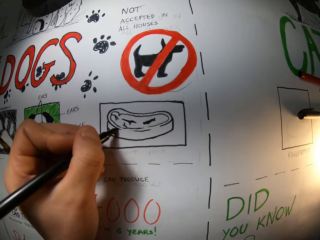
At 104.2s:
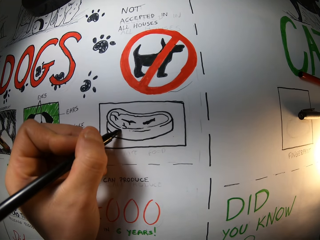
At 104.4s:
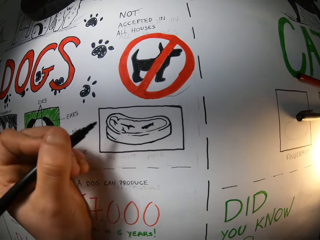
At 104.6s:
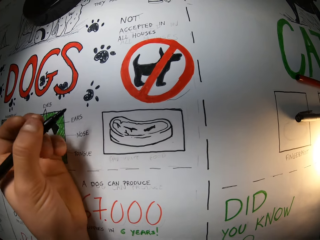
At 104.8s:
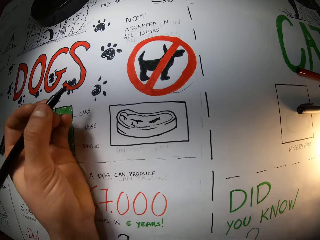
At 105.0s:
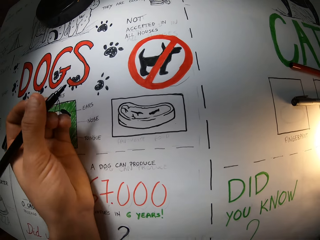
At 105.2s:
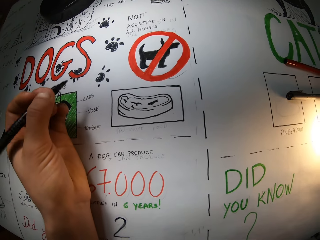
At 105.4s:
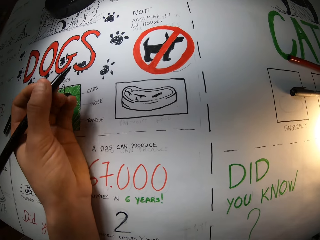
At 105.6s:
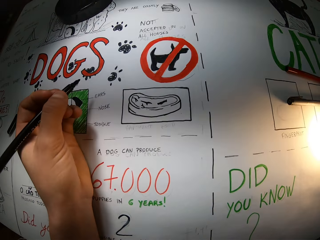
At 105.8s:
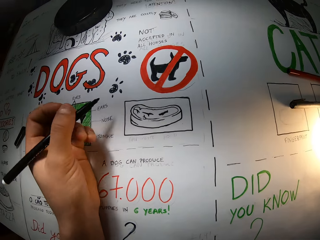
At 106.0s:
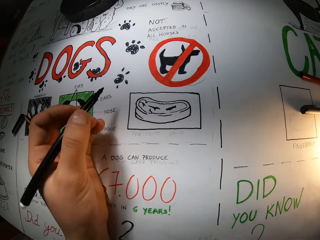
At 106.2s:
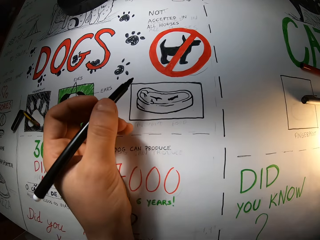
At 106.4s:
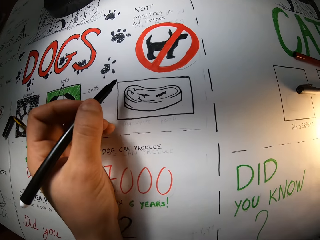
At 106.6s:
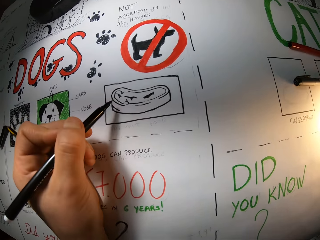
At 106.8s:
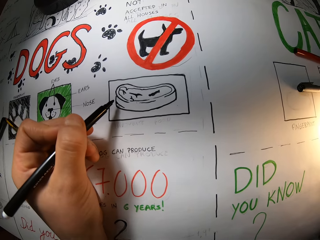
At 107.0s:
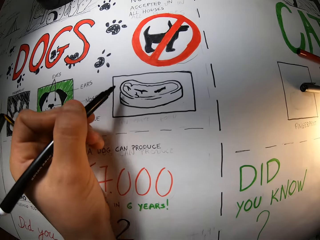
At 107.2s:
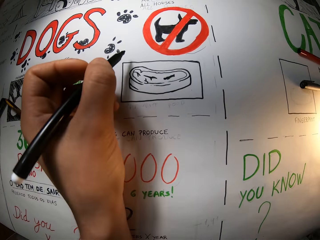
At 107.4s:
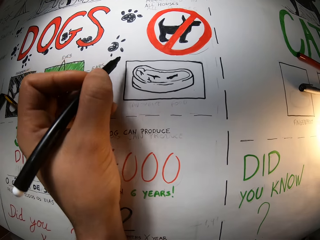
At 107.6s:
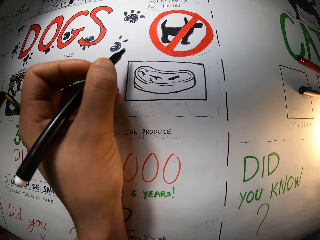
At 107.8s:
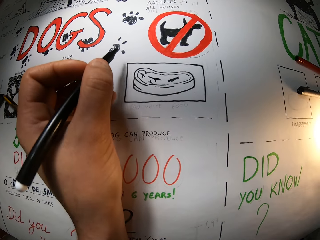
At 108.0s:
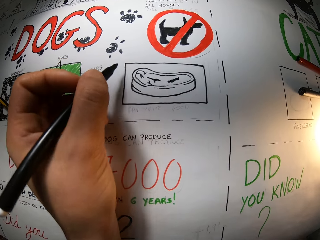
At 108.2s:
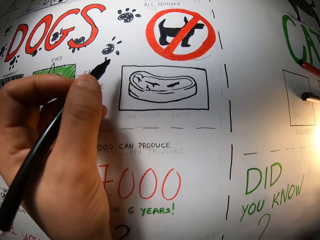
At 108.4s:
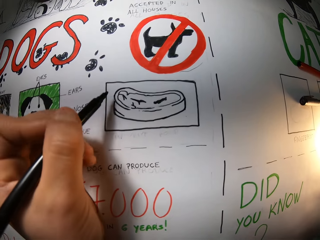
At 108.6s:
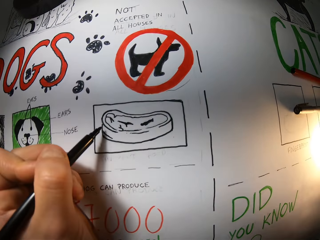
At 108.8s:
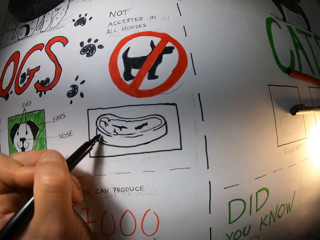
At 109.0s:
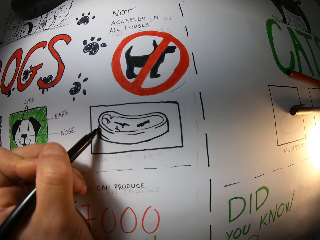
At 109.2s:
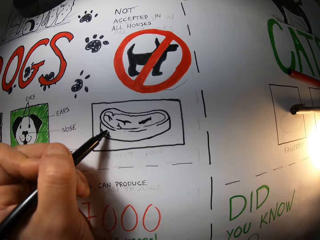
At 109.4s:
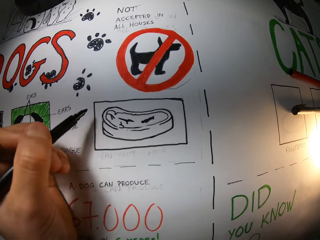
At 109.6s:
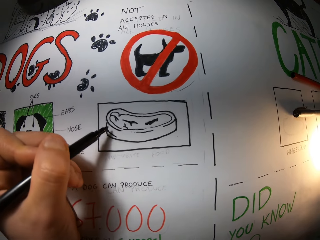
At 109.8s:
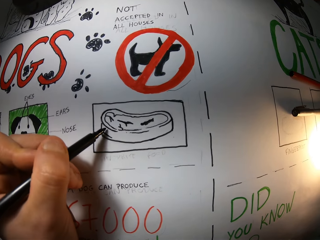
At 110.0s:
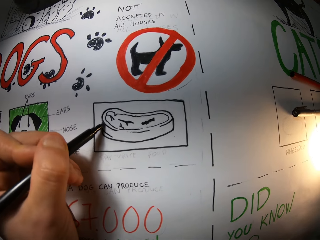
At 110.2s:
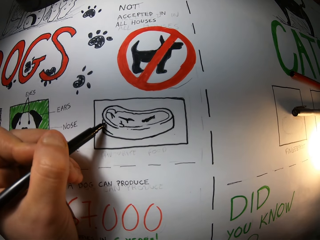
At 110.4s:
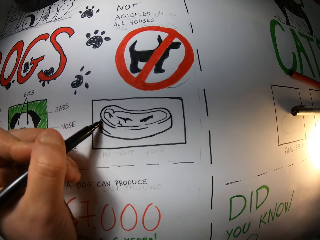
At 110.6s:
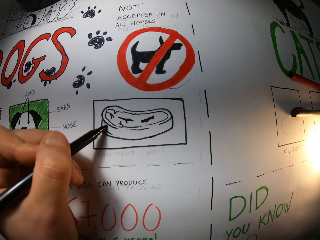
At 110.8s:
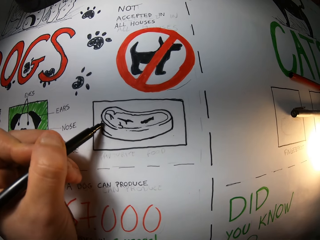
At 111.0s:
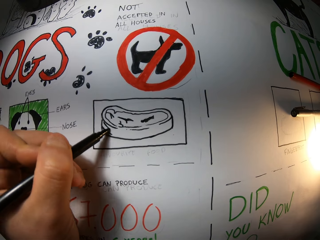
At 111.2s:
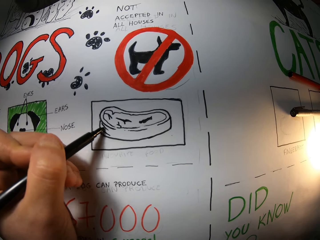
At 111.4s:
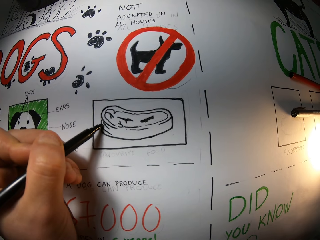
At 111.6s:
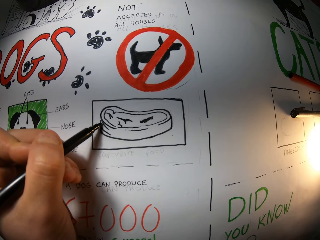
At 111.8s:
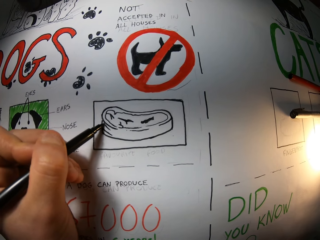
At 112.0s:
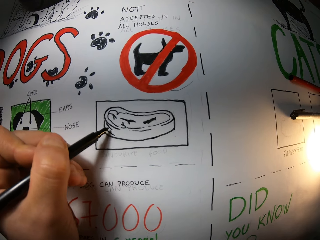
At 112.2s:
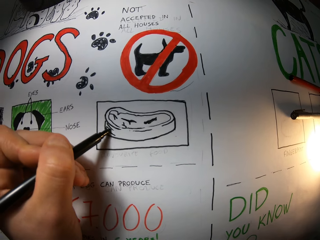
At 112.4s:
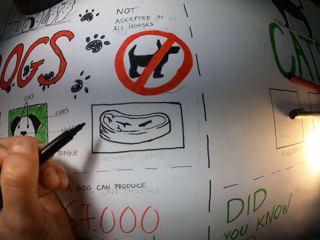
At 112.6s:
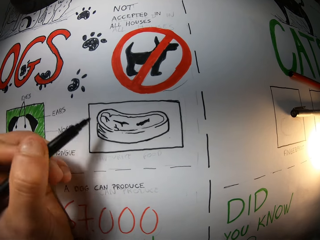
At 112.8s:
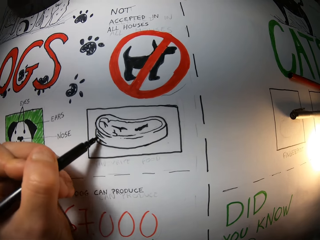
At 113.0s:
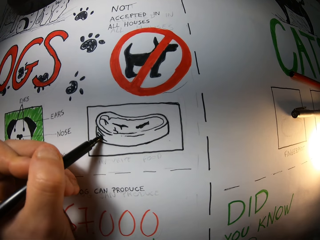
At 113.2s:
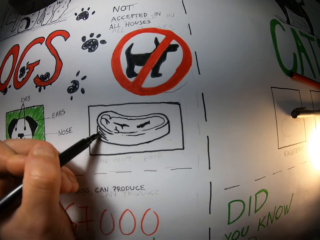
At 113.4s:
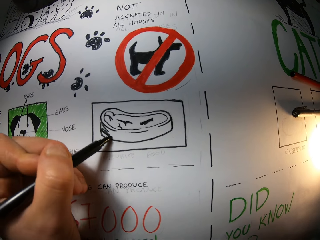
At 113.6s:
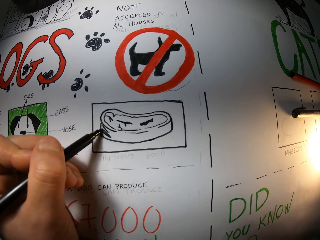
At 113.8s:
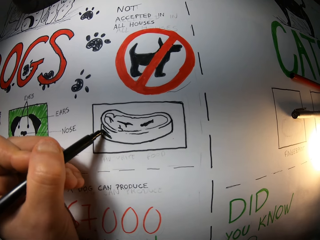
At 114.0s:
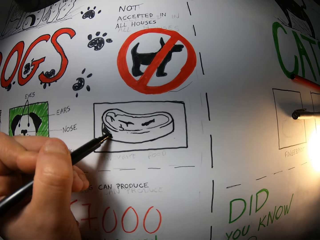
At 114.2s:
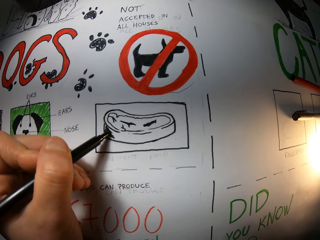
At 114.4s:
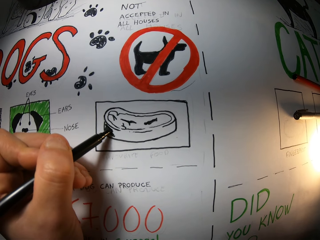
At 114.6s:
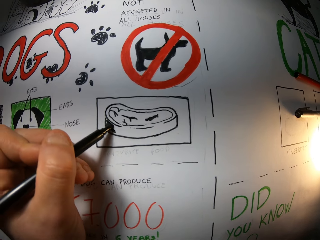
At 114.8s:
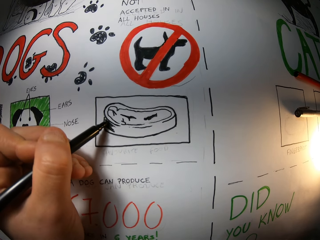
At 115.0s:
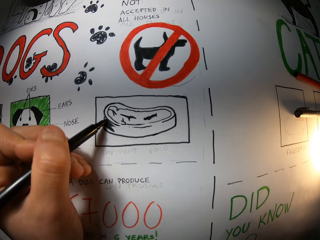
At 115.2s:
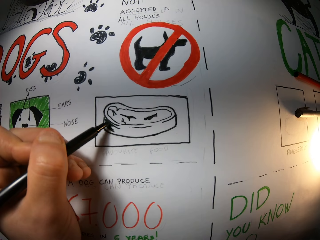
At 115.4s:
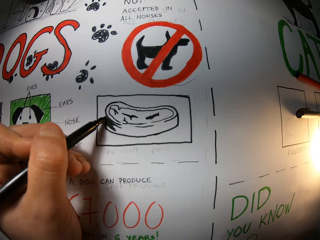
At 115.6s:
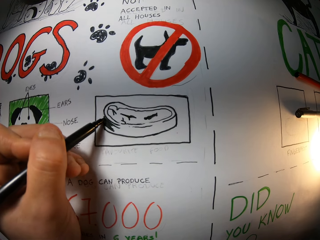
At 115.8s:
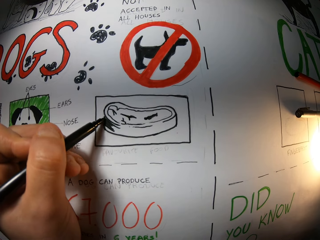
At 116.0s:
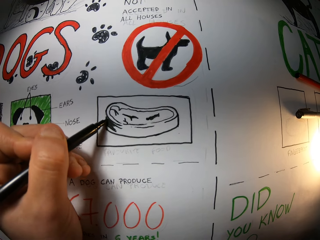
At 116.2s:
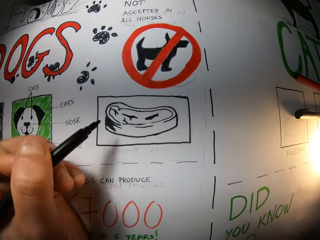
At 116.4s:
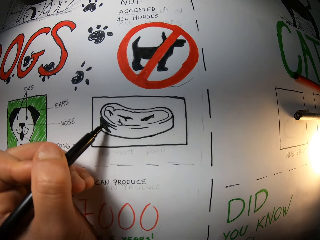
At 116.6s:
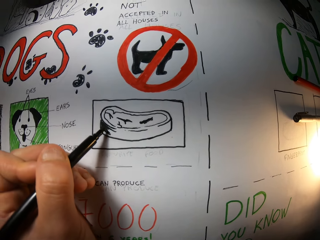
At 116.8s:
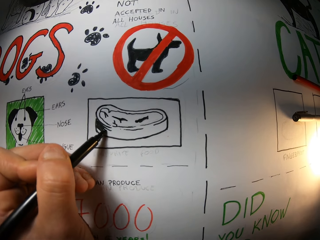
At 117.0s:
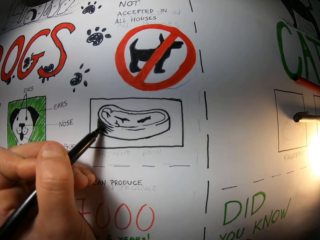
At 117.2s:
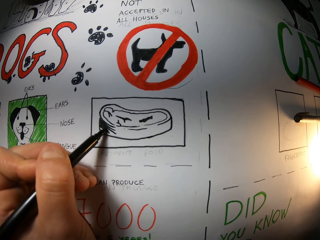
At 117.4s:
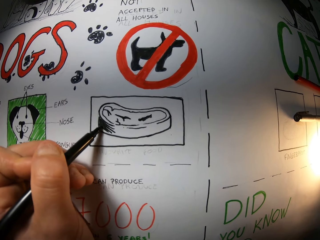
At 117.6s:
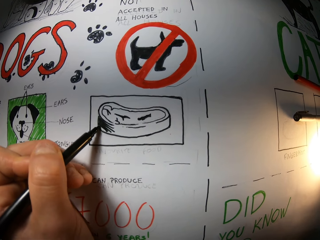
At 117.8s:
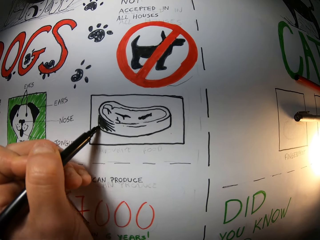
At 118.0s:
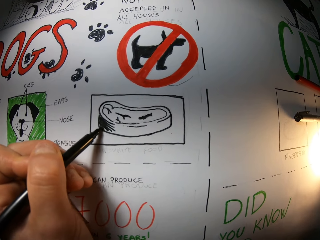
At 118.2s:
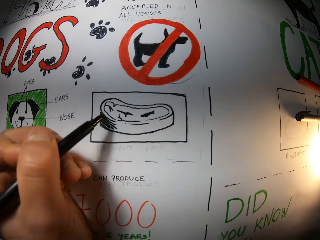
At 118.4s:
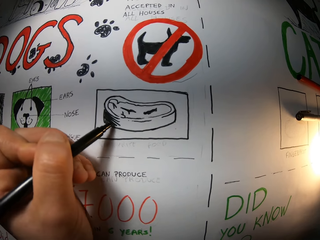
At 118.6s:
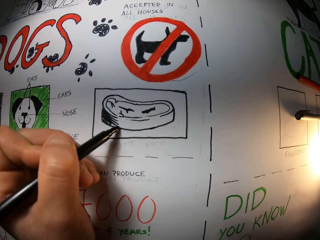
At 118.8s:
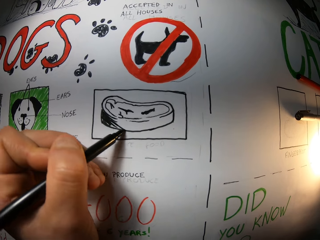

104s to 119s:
The camera wearer draws on a paper. They move the pen away from the drawing. They draw on the paper. They shade the drawing.

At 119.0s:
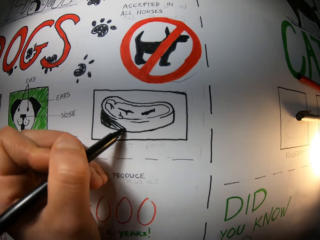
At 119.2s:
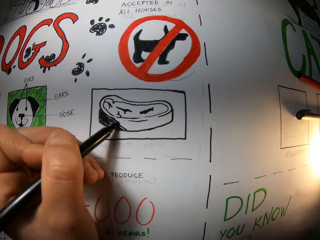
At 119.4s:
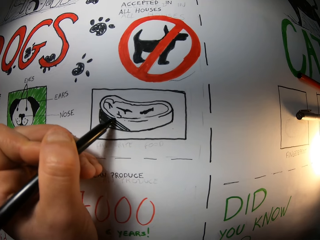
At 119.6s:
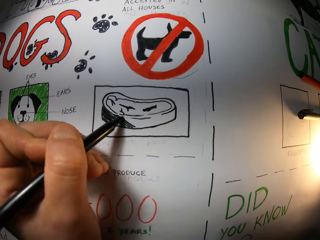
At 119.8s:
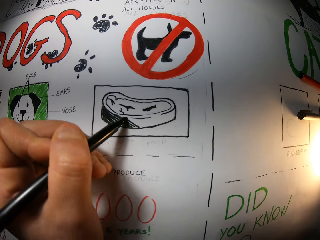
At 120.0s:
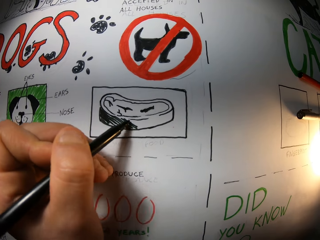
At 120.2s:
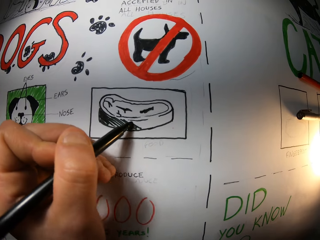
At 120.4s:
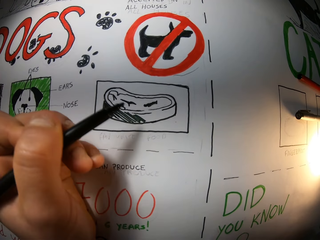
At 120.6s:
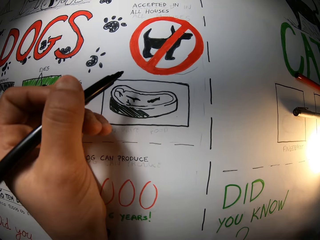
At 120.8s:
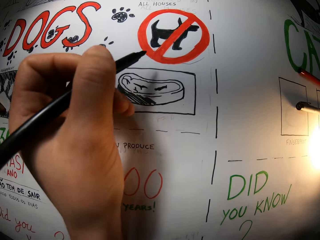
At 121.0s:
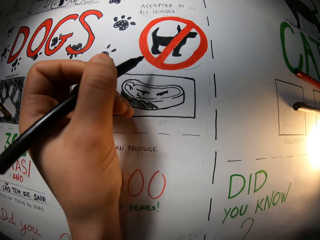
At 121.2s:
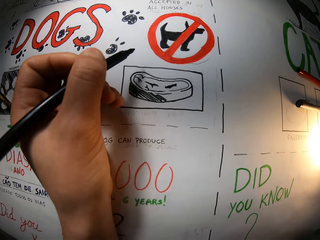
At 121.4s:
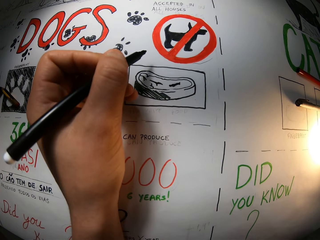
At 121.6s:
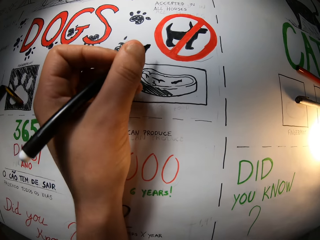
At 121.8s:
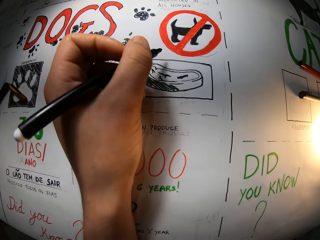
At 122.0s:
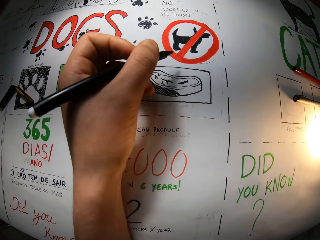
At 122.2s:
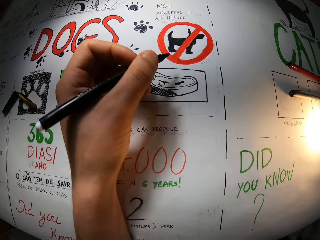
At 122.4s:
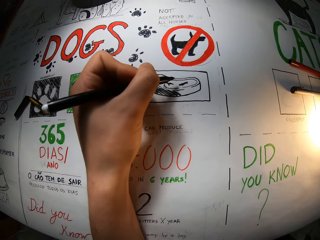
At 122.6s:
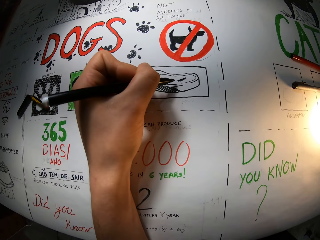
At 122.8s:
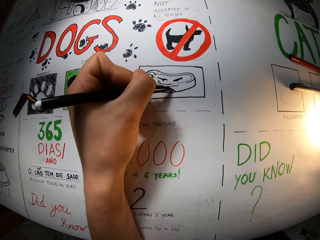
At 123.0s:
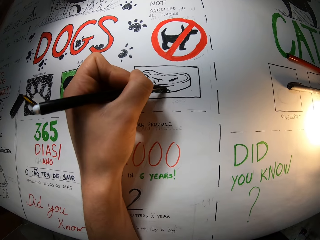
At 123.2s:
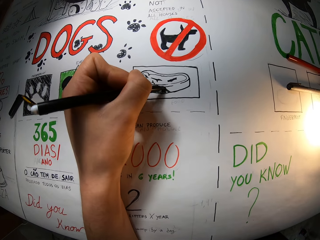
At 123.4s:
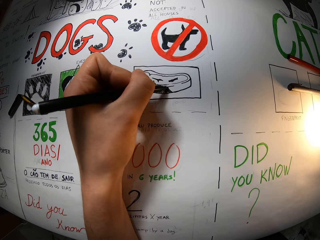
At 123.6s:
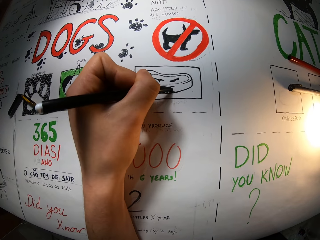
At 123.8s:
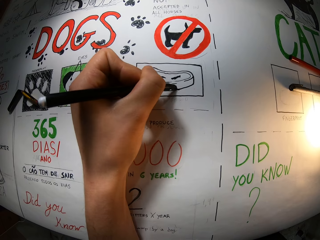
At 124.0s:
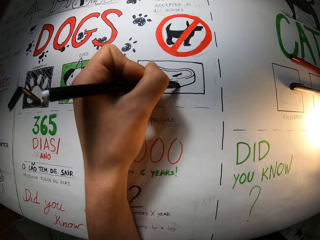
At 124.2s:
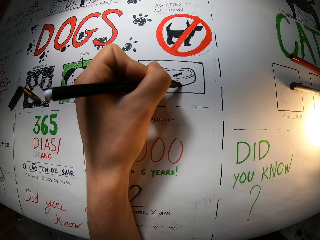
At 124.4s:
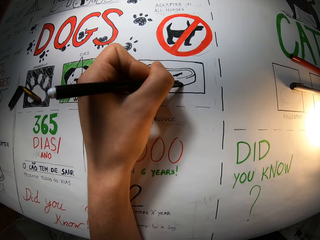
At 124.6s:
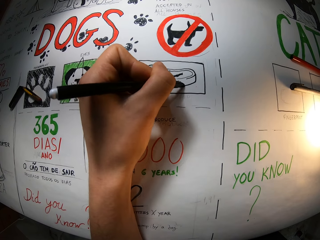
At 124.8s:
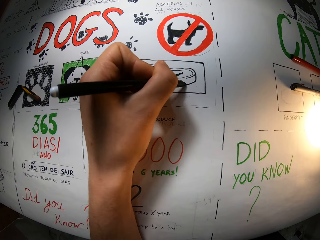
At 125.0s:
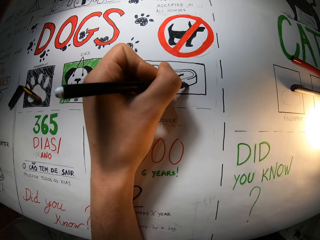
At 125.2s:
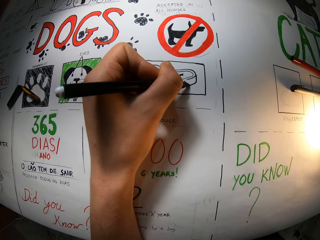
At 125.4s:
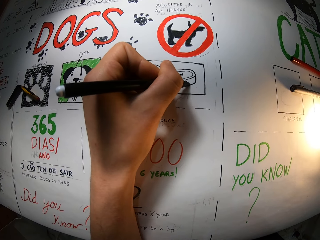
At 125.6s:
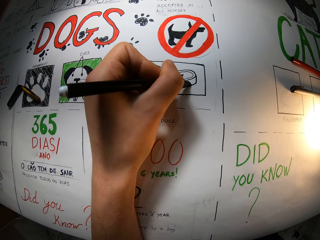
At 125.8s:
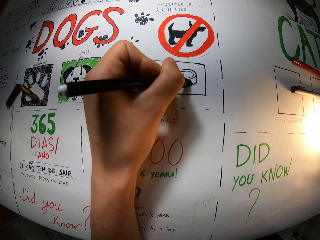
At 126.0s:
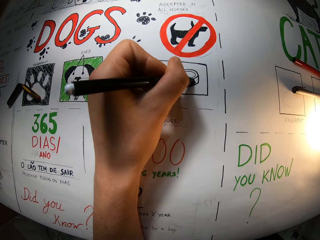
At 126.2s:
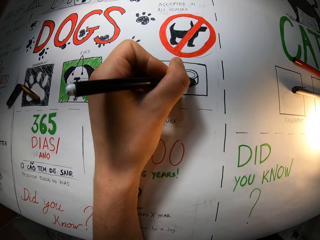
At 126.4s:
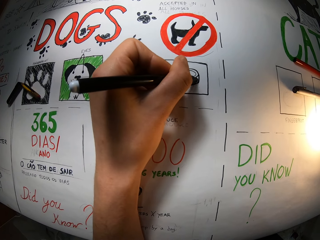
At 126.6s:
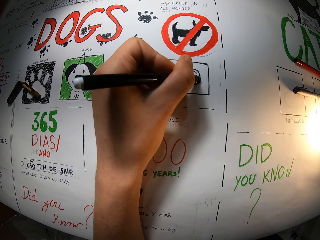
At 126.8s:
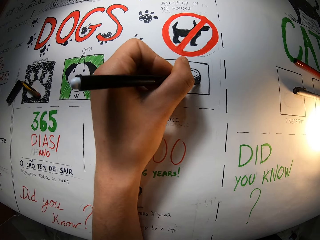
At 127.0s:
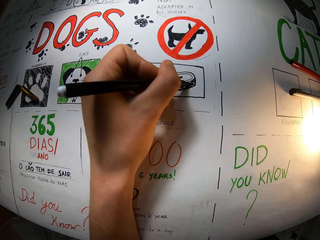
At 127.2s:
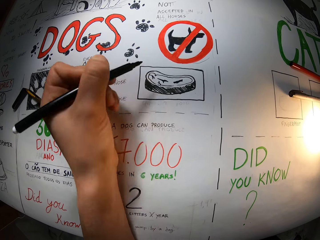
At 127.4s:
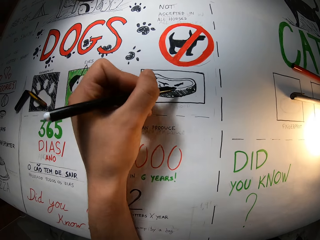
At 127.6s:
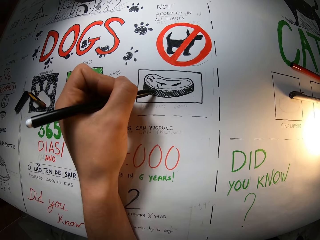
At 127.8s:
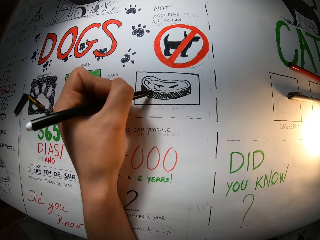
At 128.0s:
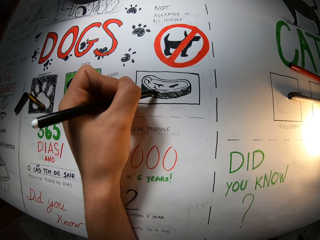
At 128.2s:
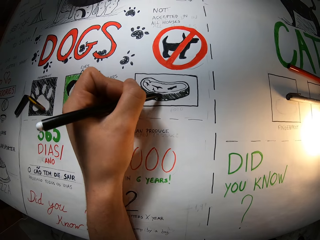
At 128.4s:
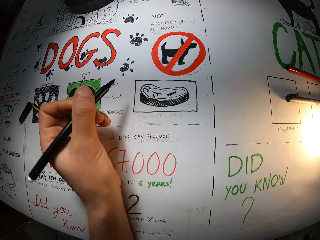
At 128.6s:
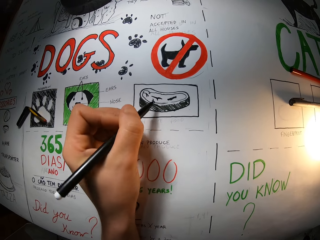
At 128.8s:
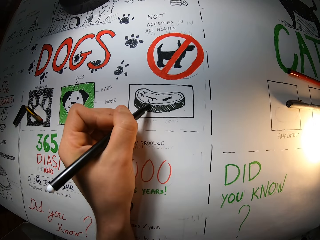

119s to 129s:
The camera wearer moves the pen away from the drawing. They shade the drawing. They move the pen away from the drawing.
